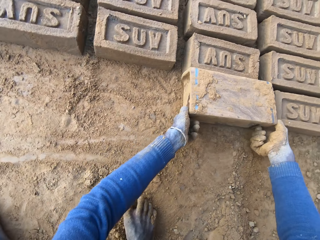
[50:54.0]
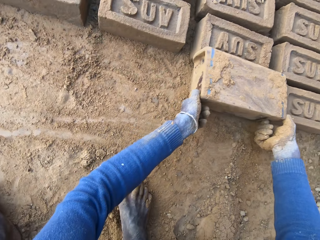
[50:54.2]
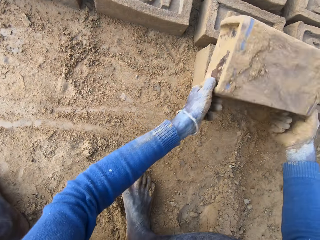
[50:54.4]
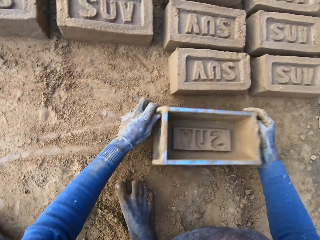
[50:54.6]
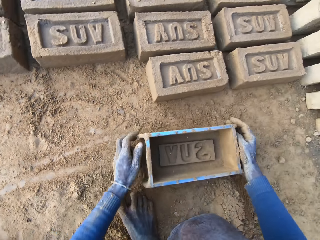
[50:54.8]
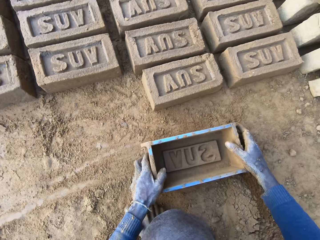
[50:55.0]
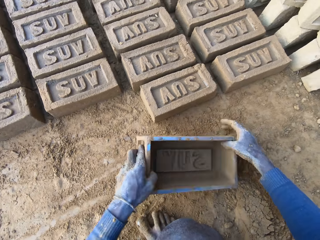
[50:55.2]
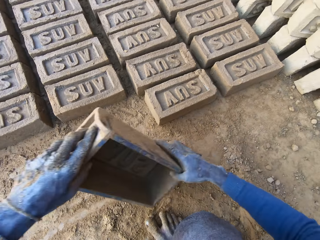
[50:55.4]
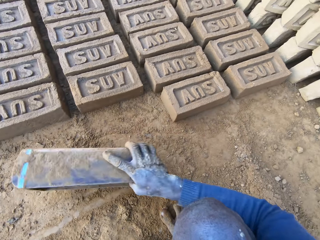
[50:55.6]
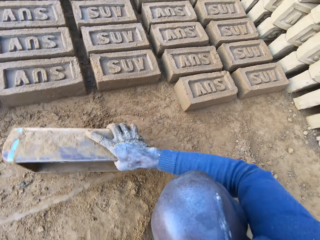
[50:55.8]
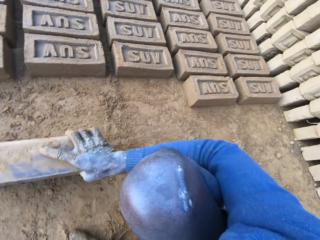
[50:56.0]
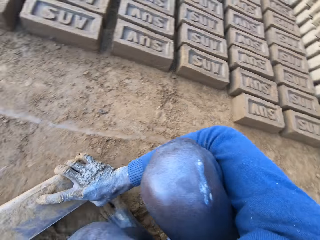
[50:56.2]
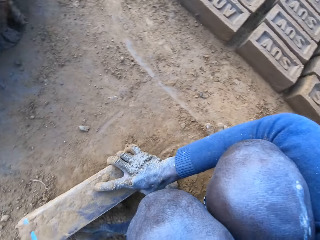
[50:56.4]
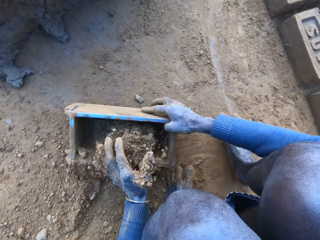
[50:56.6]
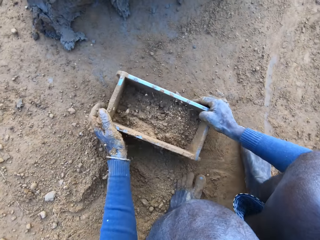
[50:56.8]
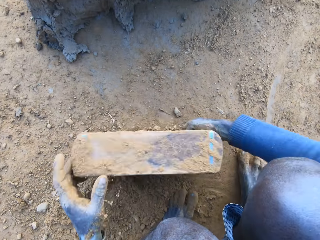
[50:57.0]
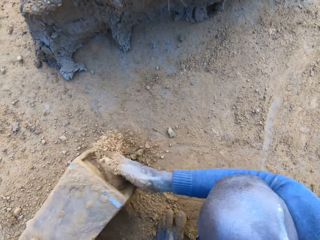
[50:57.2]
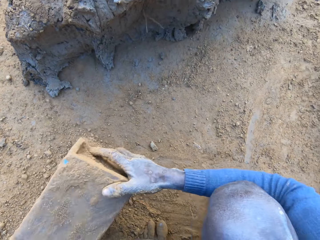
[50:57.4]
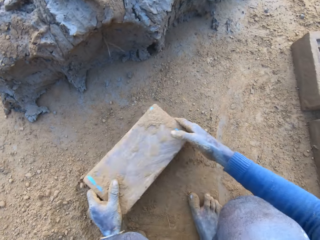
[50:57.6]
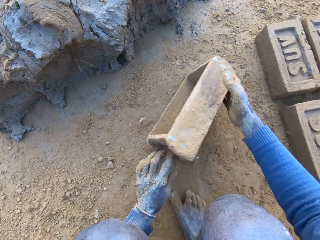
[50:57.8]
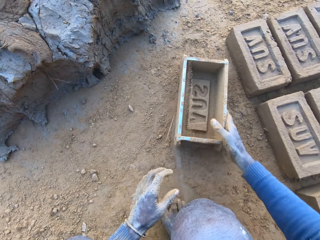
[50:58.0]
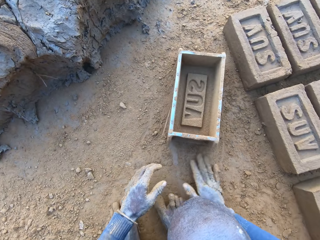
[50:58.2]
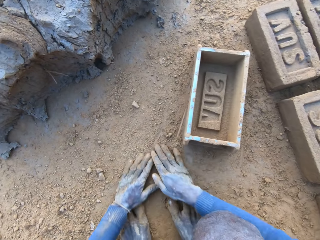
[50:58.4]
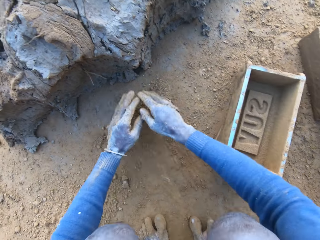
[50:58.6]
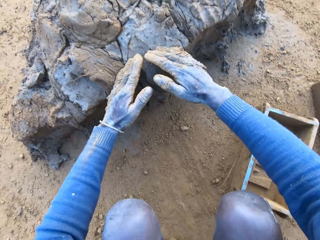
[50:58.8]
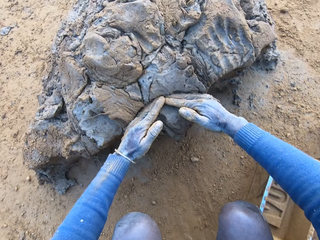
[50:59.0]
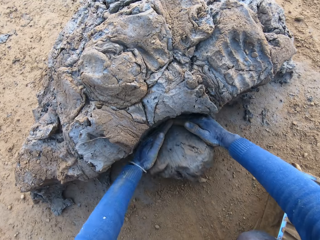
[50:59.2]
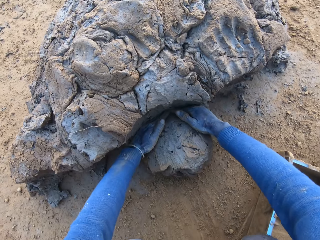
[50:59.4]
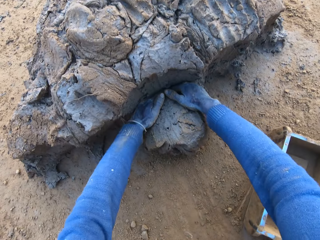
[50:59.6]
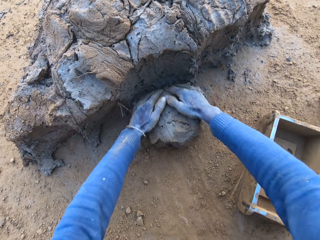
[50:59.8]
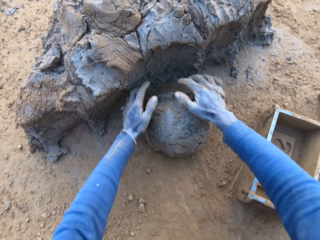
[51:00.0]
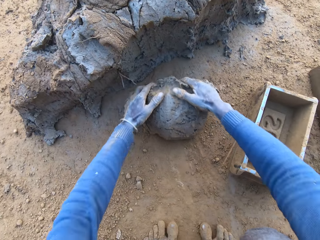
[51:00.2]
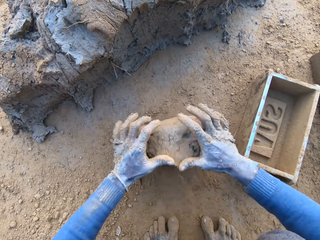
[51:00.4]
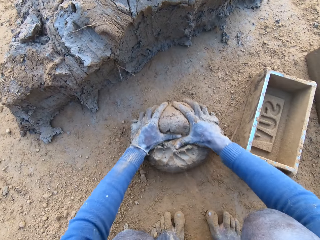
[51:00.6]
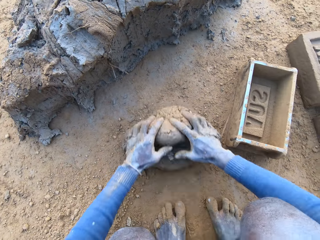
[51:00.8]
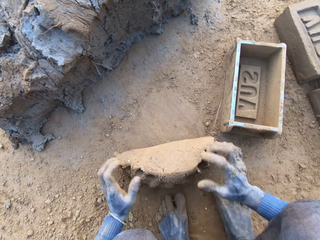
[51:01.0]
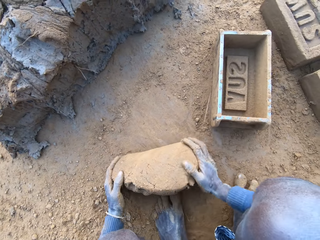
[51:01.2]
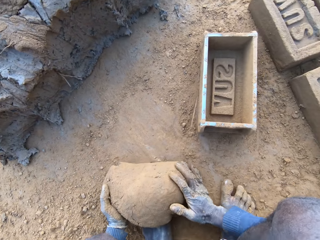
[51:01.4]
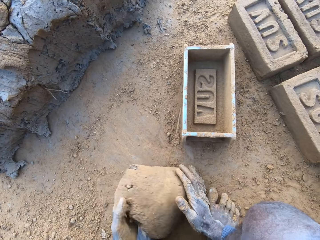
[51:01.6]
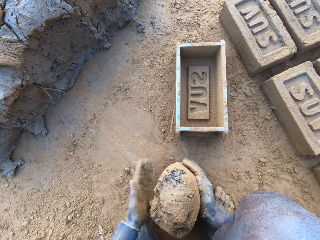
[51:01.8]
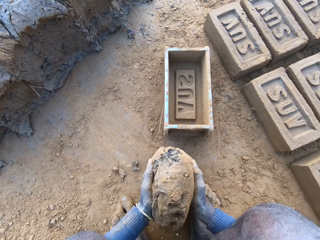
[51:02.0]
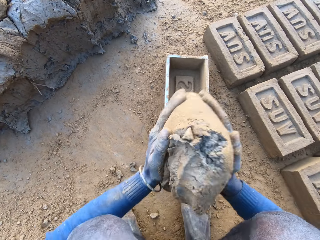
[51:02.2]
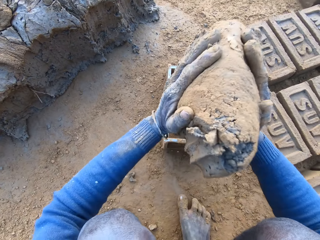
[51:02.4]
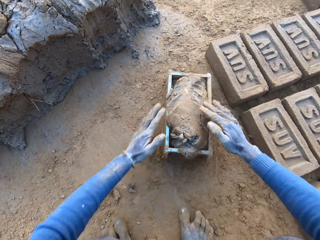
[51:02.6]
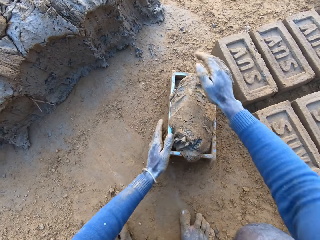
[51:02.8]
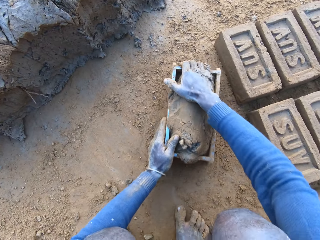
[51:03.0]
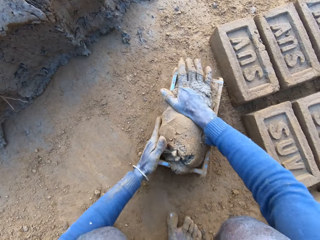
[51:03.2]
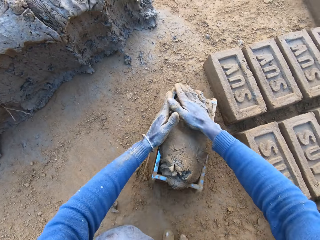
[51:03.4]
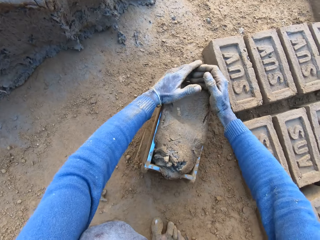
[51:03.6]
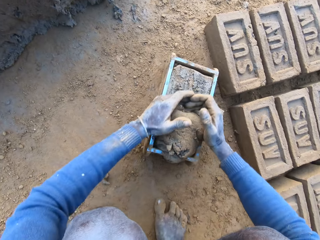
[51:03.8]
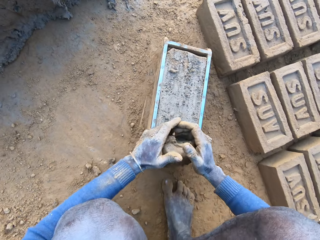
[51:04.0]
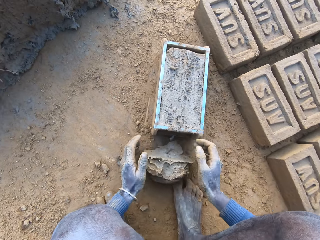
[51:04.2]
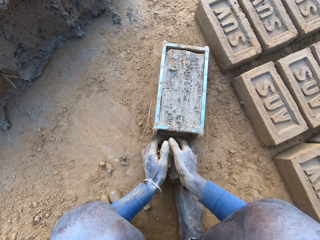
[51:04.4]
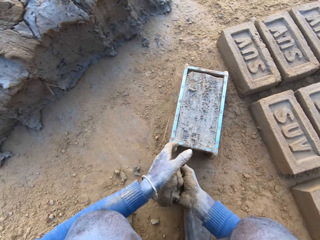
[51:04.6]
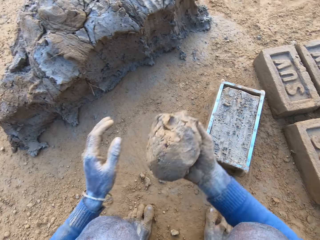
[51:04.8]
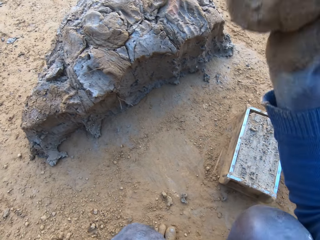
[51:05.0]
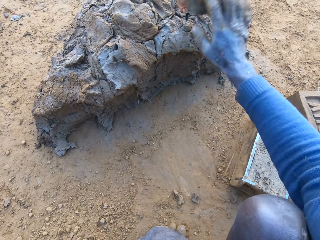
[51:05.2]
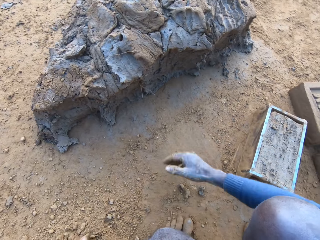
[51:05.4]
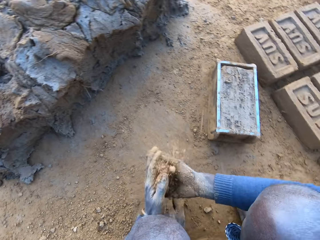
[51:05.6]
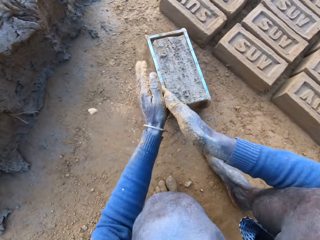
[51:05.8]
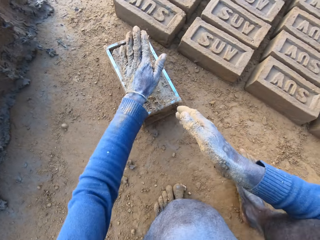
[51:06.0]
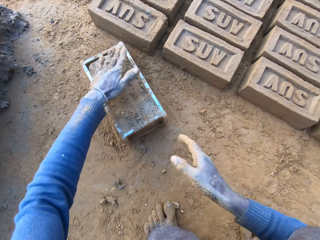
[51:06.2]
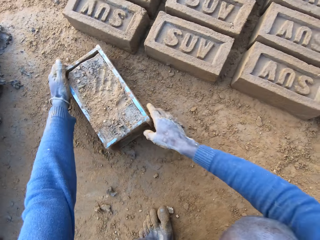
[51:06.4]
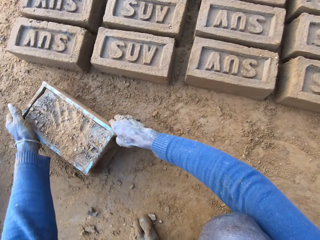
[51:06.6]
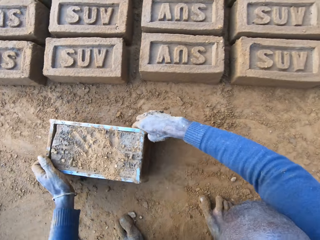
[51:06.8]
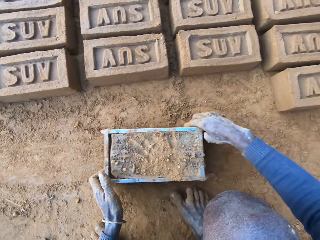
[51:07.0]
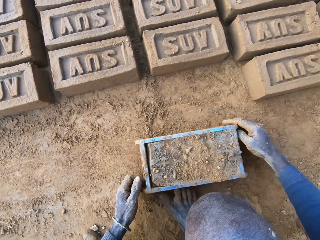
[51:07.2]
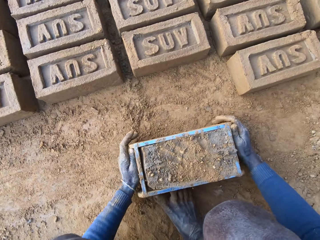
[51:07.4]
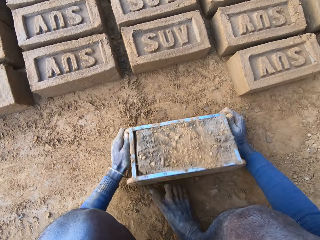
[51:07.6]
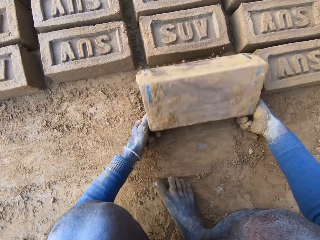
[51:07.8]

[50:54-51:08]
The camera wearer packs some sand with a brick molder. He pours out the sand in the brick molder. He throws the brick molder on one side with his hands. He rubs his hands on the ground. He scoops some mortar or clay with his hands. He adjusts the mortar on the ground. He rolls the clay on the ground. He packs the mortar on the ground with his hands and drops the mortar inside the brick molder. He adjusts the mortar inside the brick molder. He flattens the clay. He throws the mortar on the remaining mortar on the ground. He rubs his hands with some sand, rubs sand on the surface of the mortar inside the brick molder, and drags the brick molder with mortar with both hands.

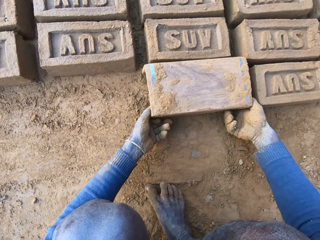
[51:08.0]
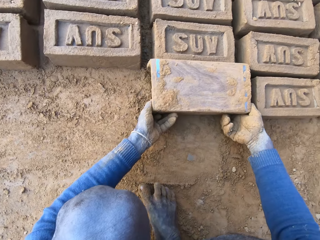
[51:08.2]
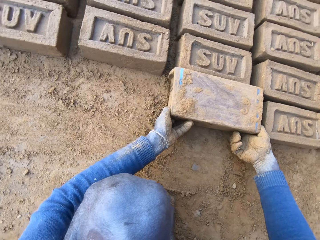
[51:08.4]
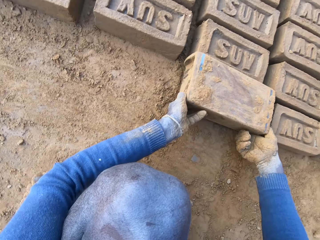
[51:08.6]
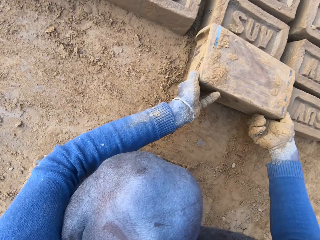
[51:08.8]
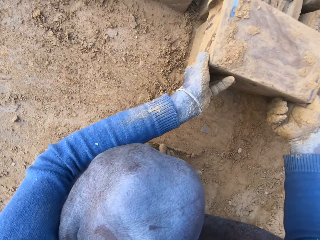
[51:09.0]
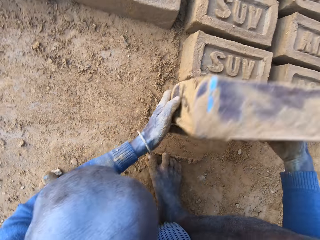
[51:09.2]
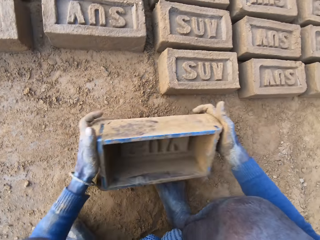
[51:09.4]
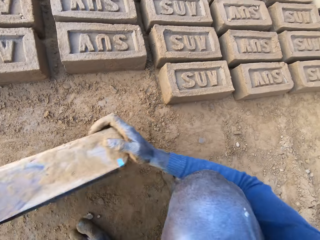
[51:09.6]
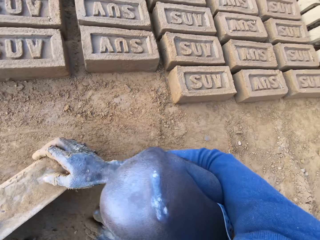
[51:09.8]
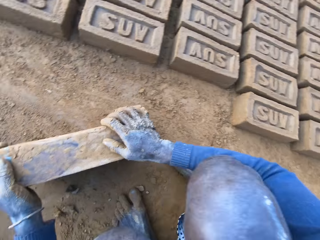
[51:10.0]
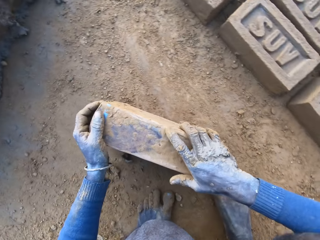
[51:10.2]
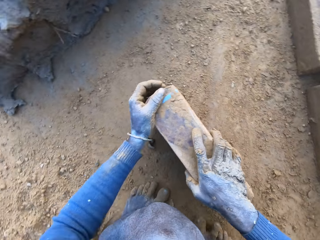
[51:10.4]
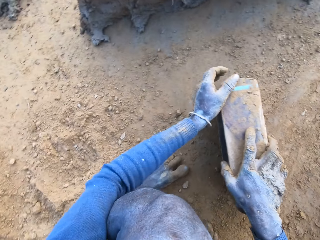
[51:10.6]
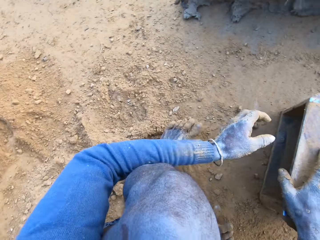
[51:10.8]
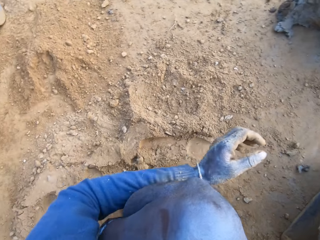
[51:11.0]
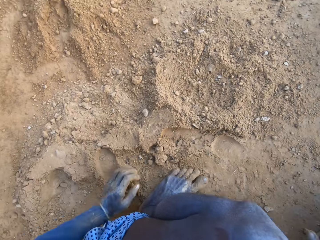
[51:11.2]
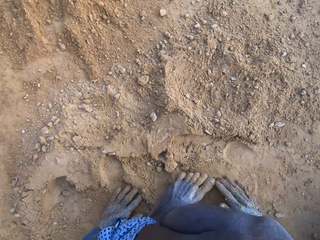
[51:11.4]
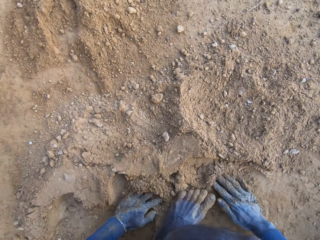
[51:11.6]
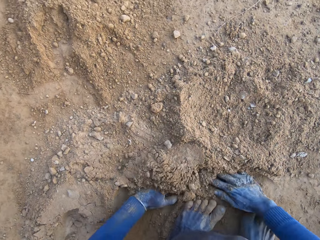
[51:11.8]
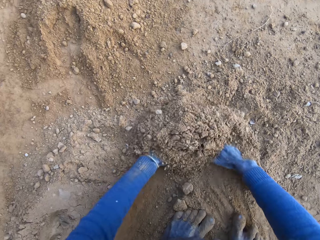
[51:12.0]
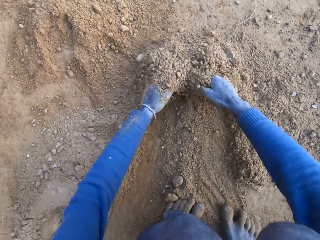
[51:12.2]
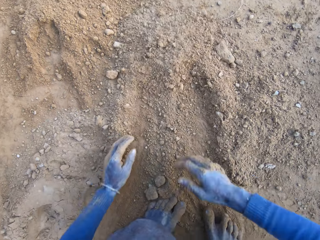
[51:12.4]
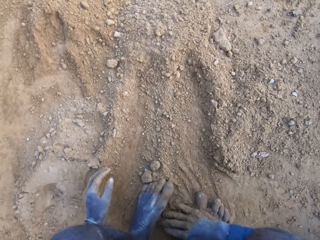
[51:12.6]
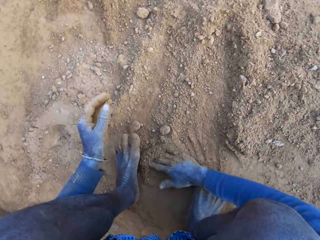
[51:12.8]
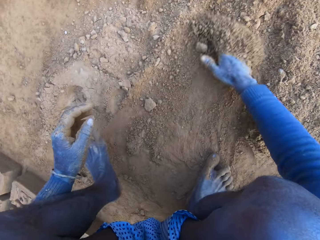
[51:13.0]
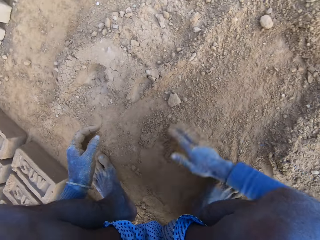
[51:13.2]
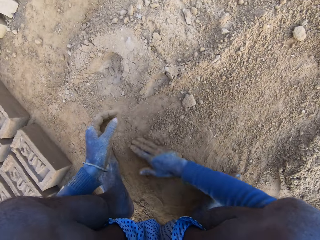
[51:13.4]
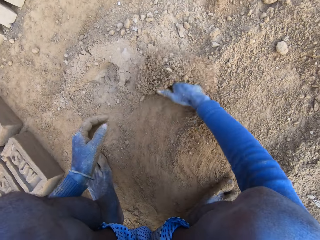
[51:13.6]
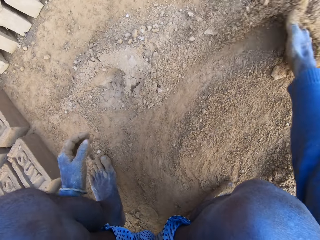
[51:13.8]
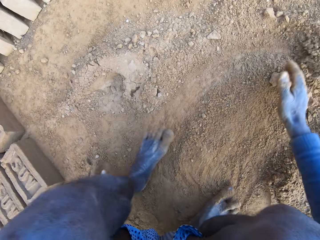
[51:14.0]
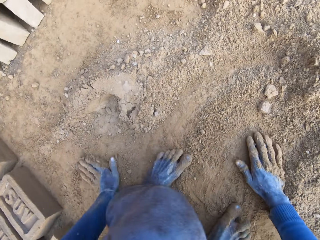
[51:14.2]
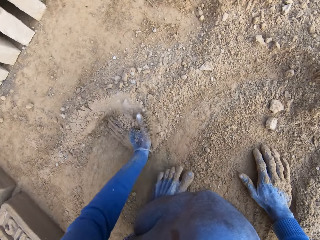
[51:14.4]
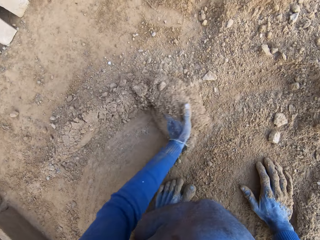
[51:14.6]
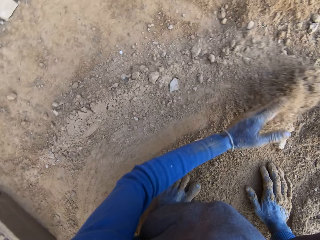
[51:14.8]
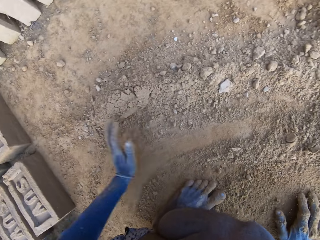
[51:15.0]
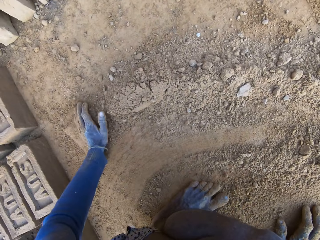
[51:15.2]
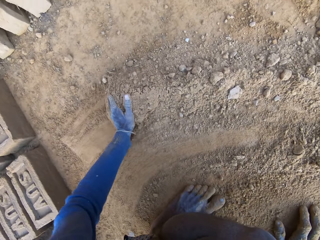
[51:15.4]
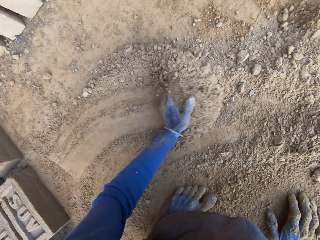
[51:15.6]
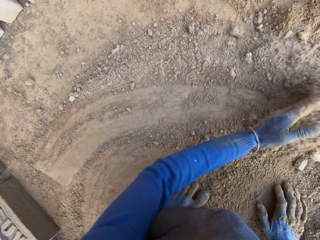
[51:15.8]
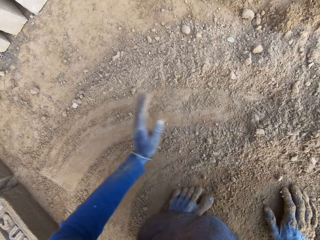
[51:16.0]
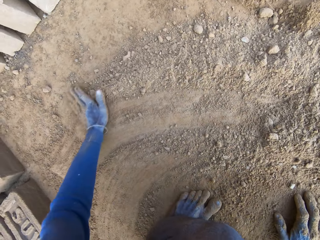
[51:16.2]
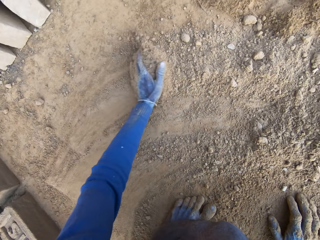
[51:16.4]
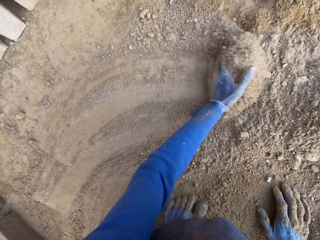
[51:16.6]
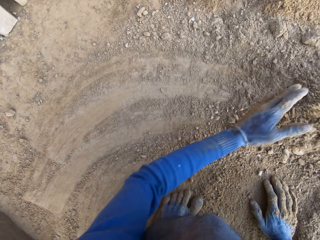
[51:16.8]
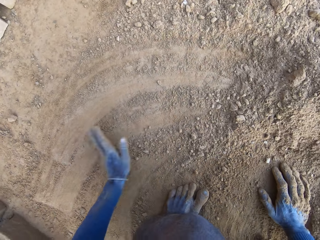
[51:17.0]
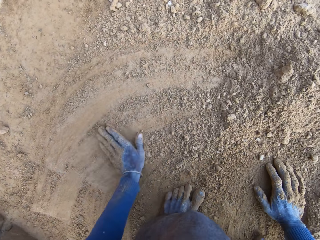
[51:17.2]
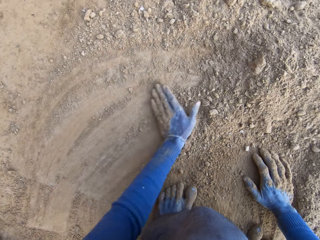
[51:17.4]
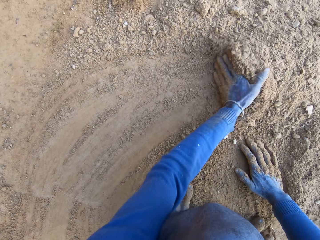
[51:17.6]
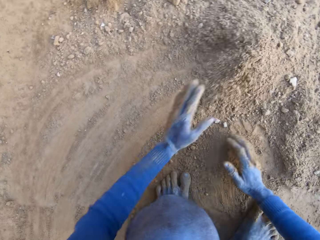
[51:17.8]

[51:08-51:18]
The camera wearer pours out the brick on the ground out of the brick molder. He packs the sand on the ground together with his hands.
